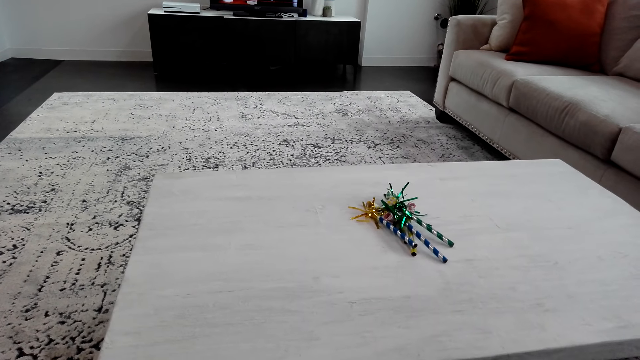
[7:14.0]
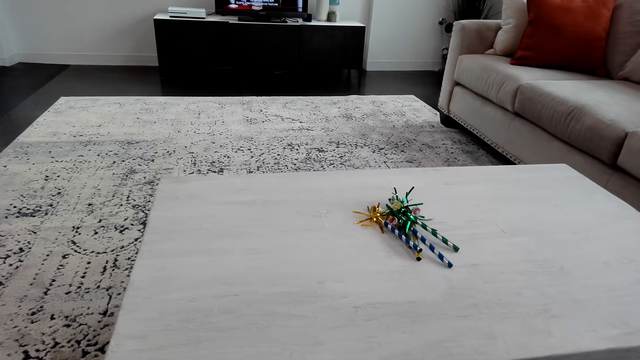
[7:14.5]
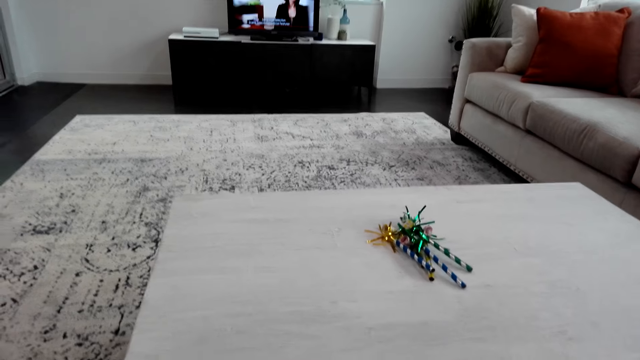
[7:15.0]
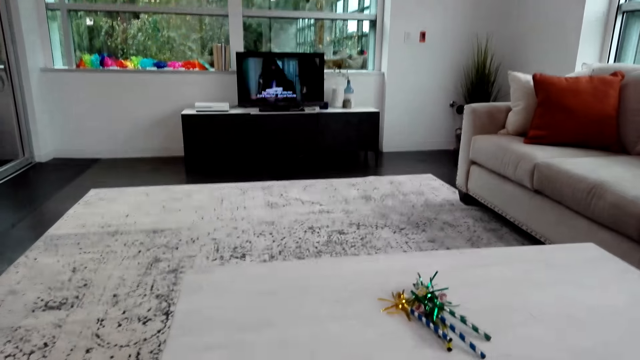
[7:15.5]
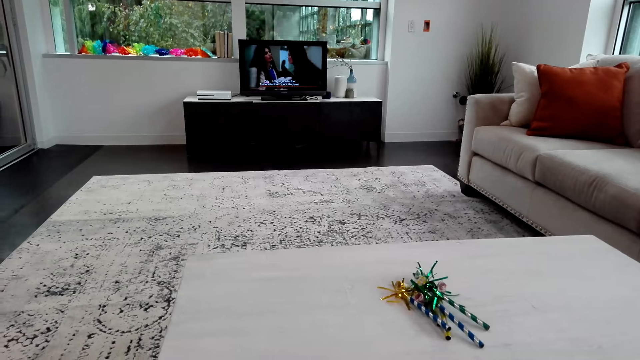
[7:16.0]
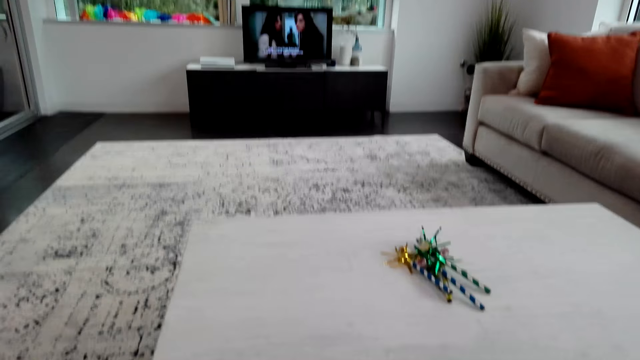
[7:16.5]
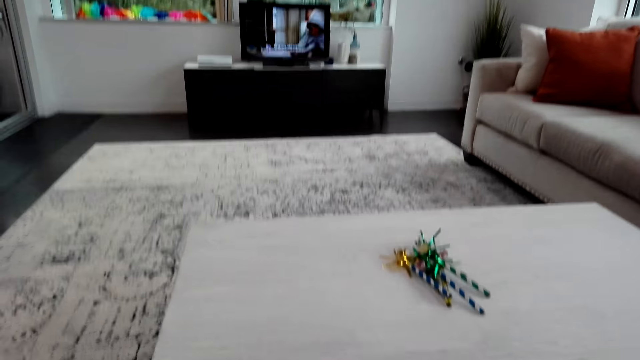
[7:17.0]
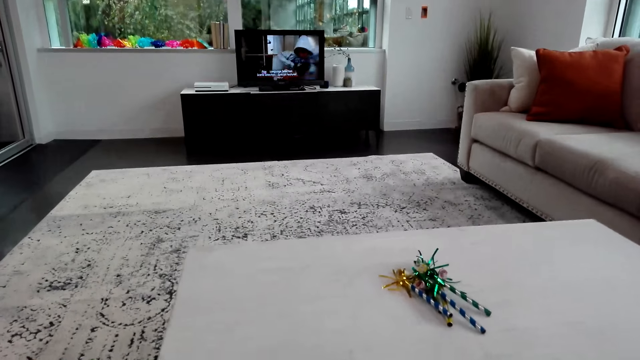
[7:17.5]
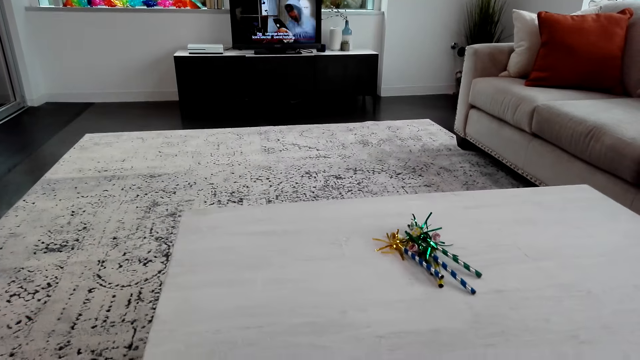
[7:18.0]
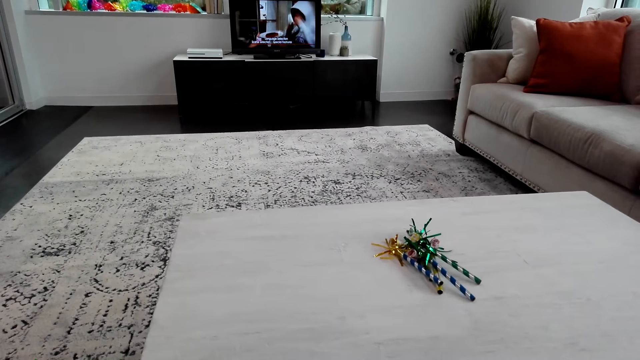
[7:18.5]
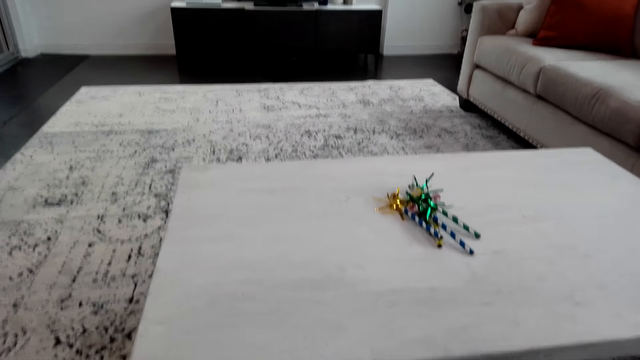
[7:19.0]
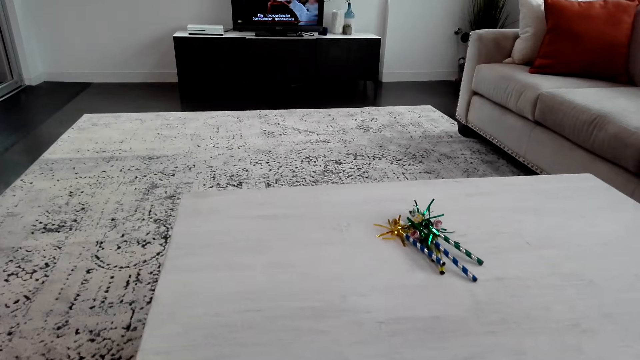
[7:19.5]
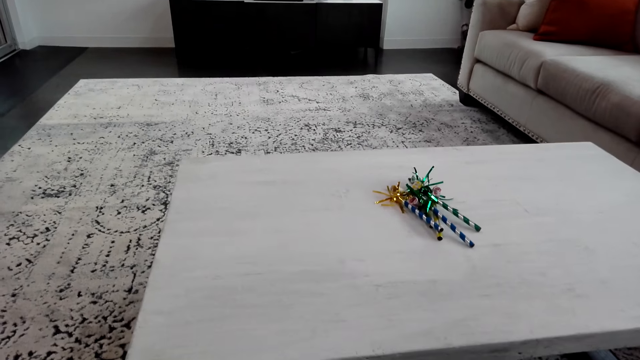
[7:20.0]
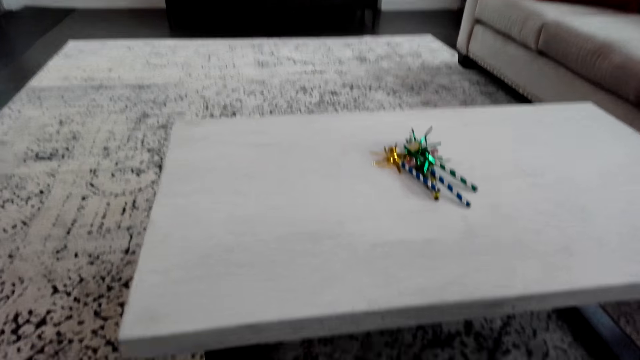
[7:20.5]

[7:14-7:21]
The camera wearer looks at the TV.

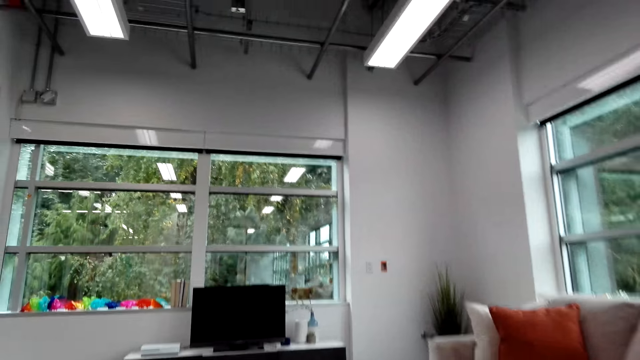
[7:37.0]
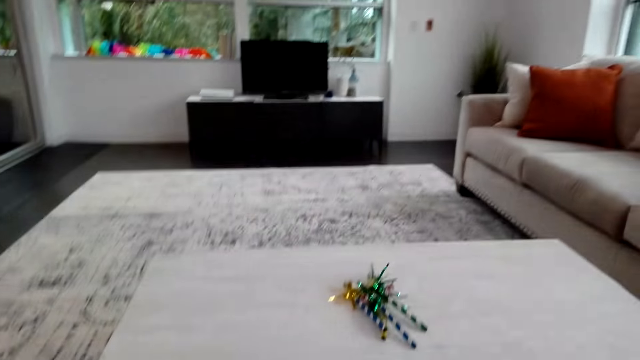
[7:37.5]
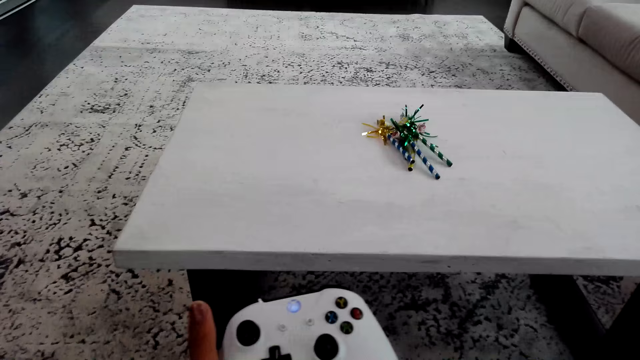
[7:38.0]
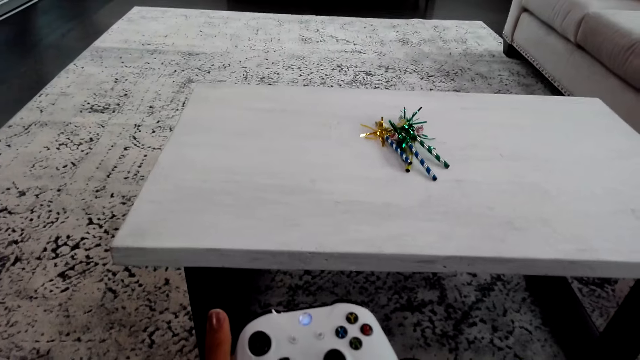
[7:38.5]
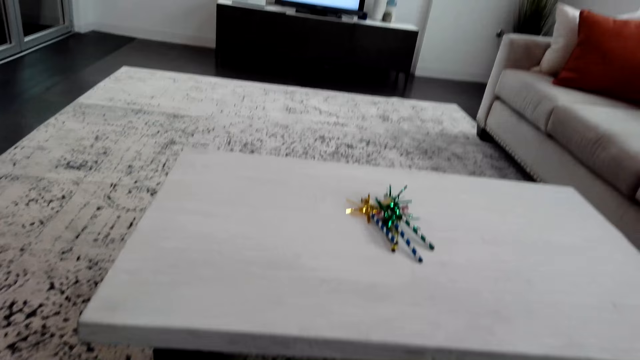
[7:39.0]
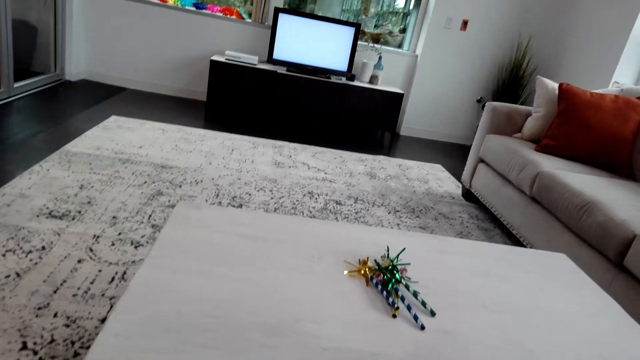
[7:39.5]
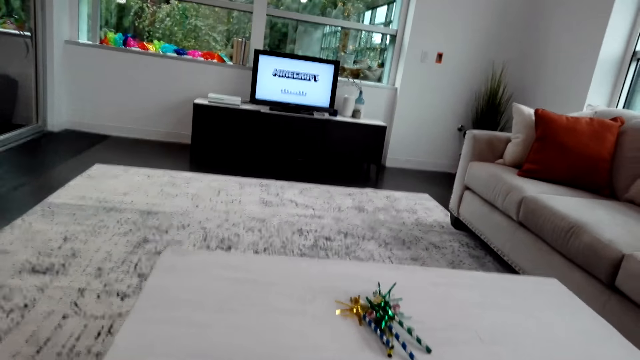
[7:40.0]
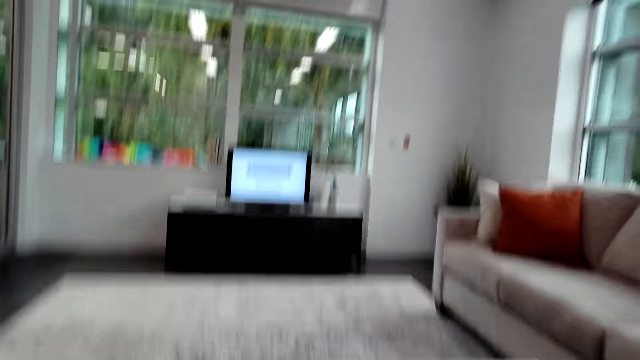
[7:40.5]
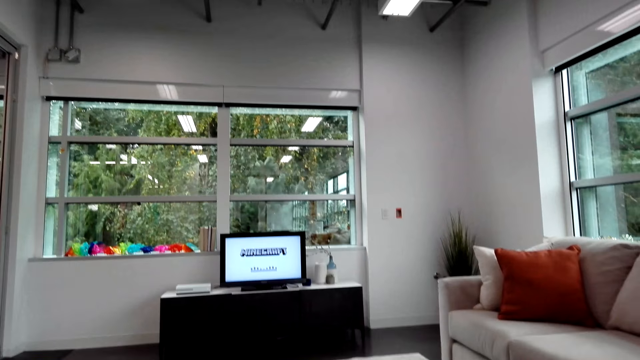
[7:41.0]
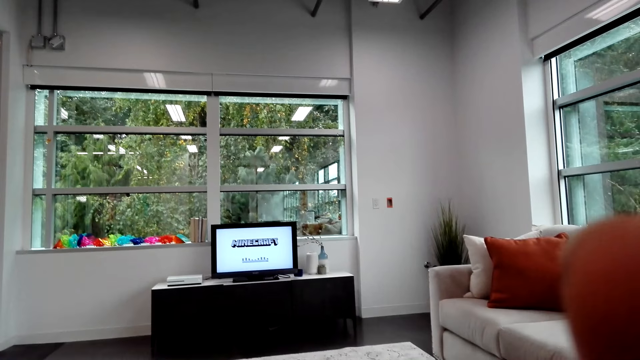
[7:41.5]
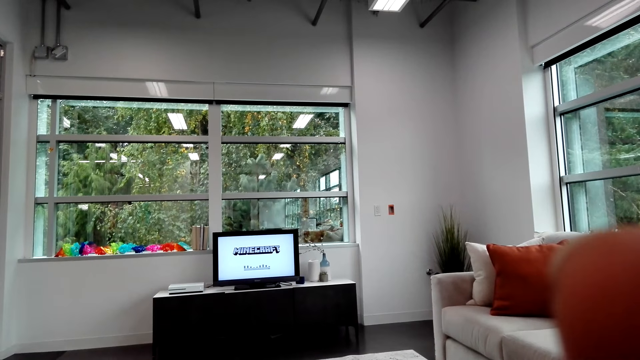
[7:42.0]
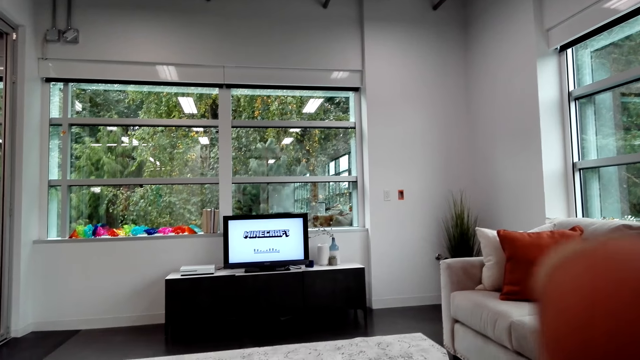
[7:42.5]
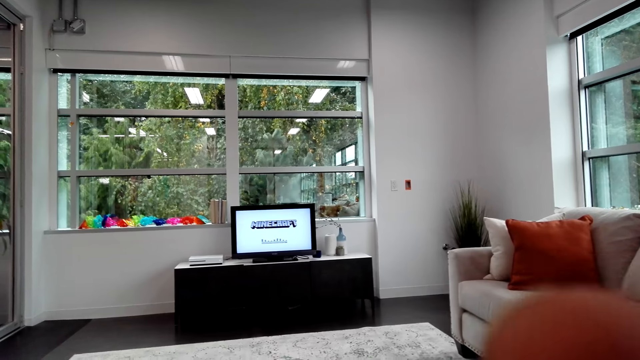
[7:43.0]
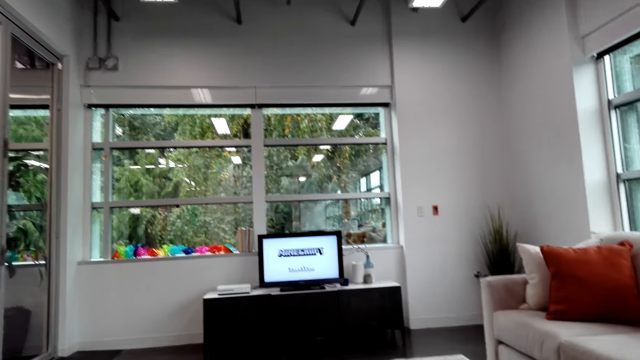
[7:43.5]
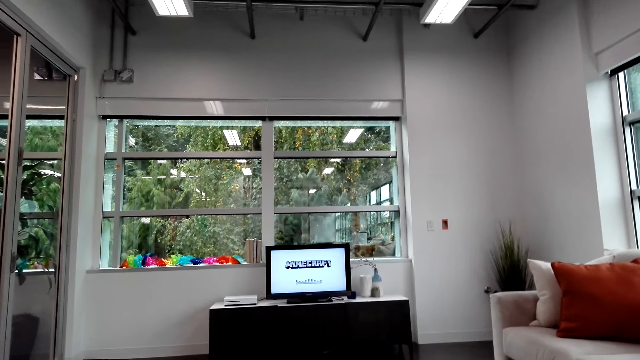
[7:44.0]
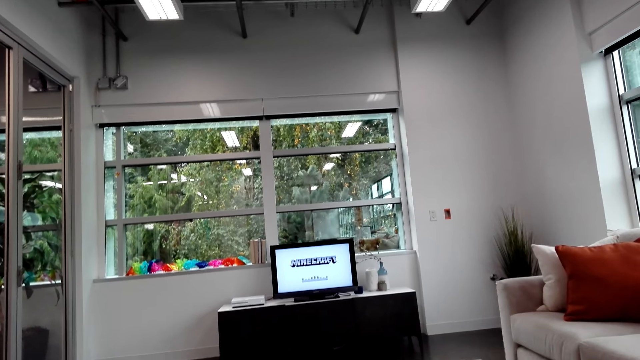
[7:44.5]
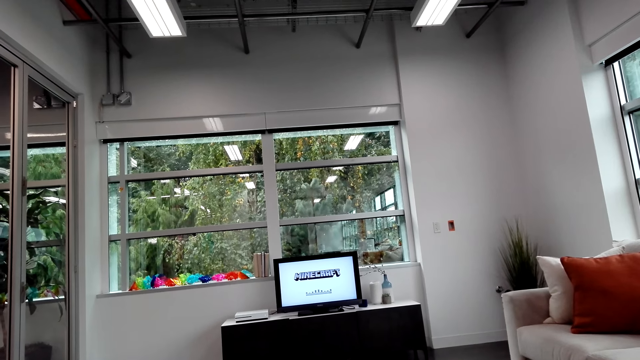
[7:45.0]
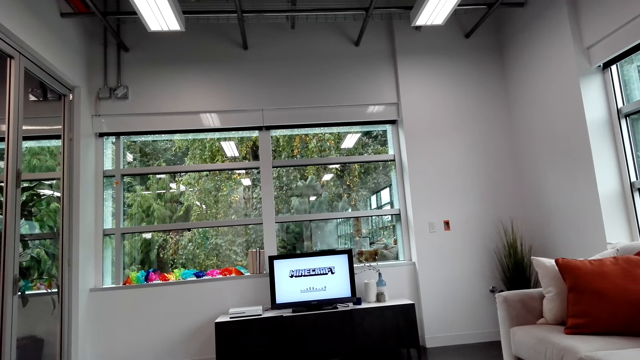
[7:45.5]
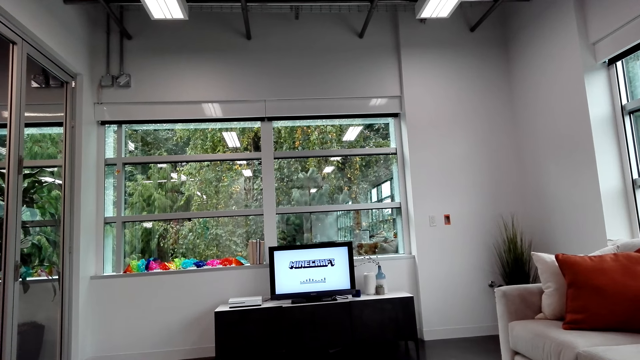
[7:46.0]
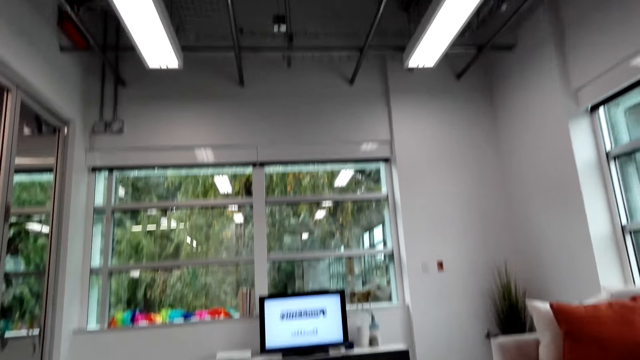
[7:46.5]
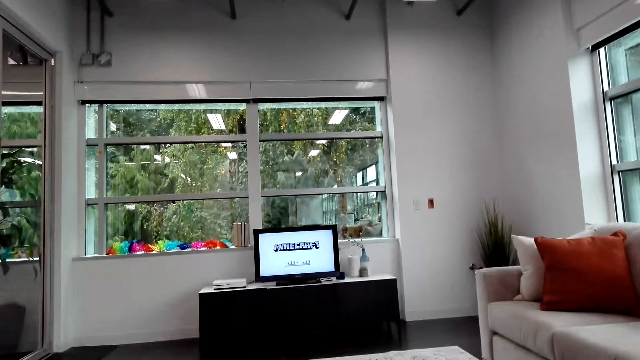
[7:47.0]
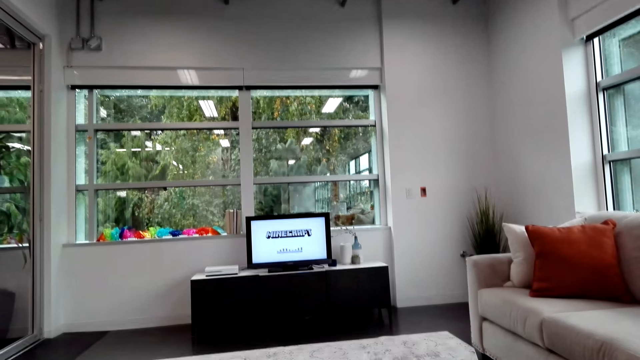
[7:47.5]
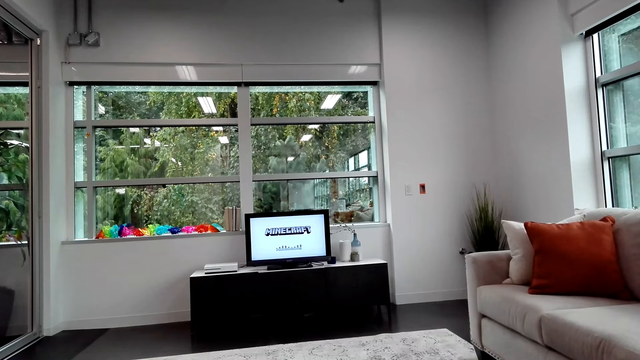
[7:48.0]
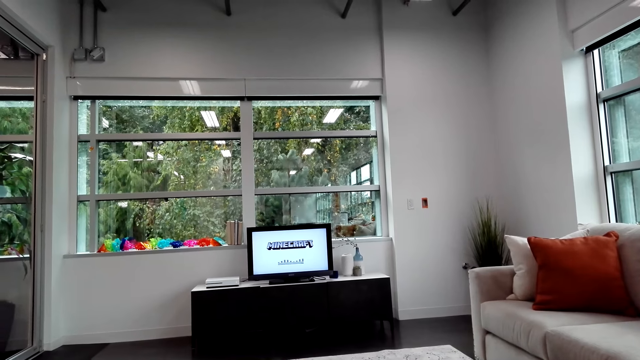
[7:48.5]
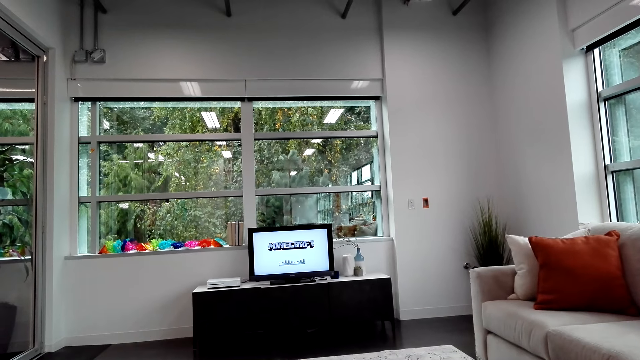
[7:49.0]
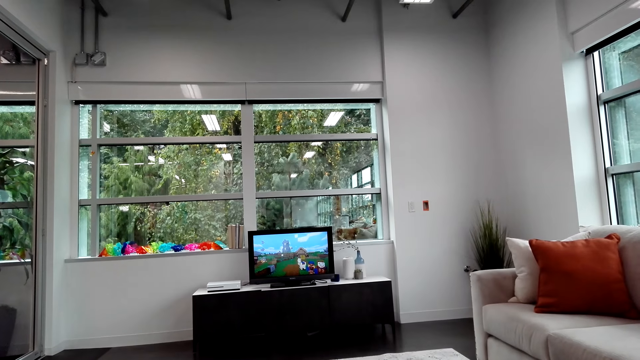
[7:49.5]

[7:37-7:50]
The camera wearer holds a gamepad. They play a video game.
